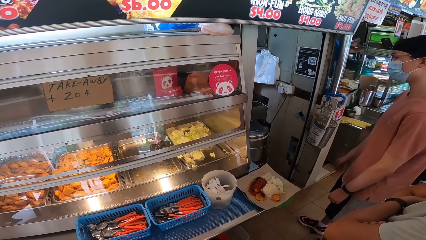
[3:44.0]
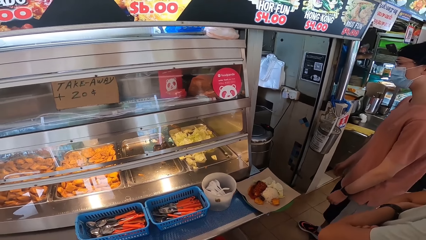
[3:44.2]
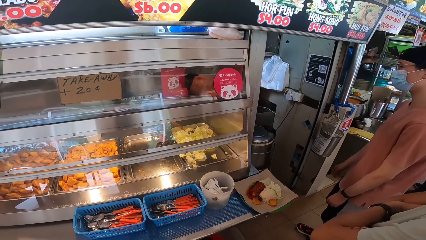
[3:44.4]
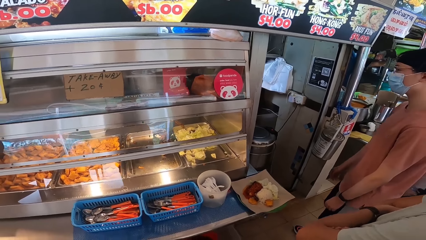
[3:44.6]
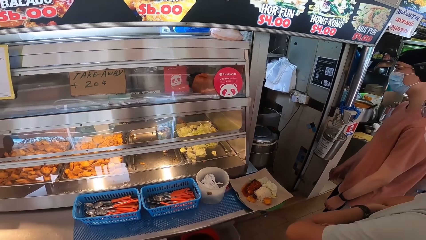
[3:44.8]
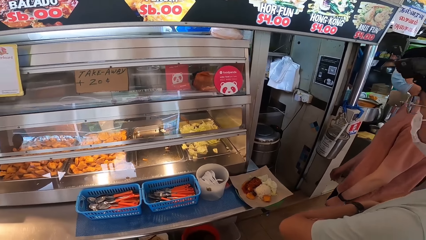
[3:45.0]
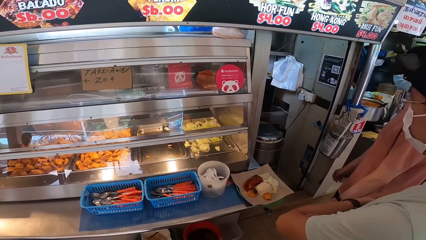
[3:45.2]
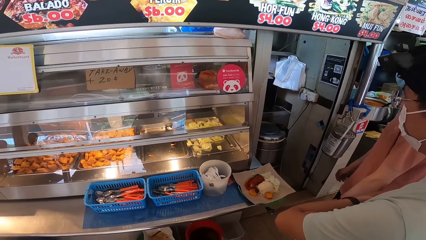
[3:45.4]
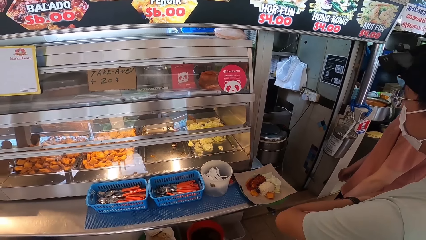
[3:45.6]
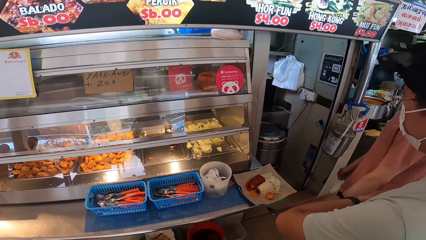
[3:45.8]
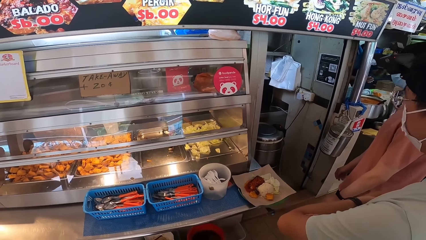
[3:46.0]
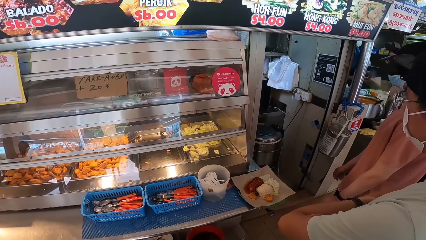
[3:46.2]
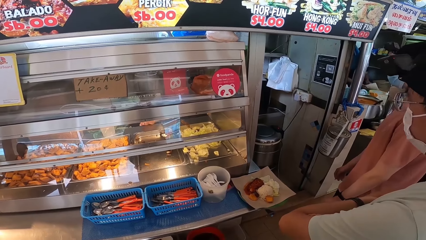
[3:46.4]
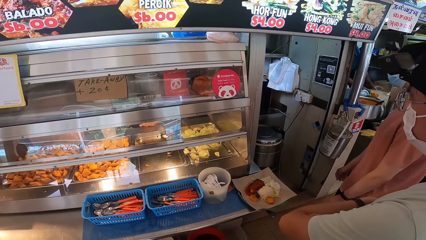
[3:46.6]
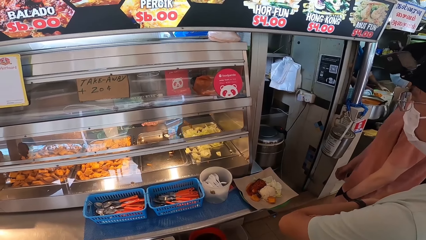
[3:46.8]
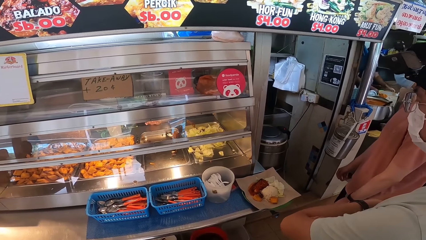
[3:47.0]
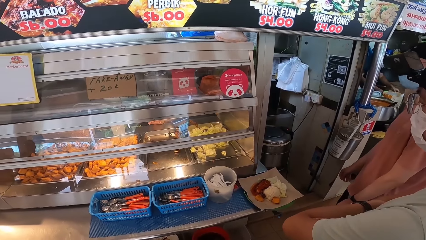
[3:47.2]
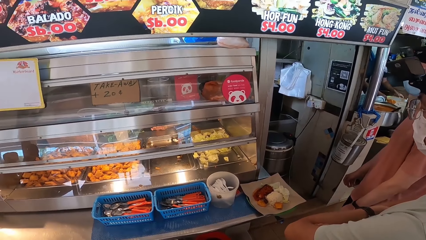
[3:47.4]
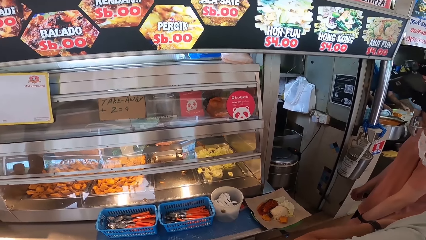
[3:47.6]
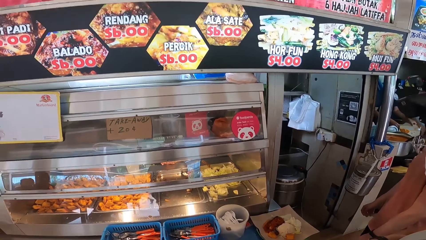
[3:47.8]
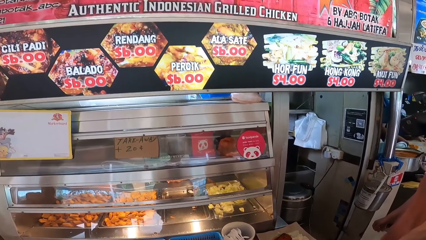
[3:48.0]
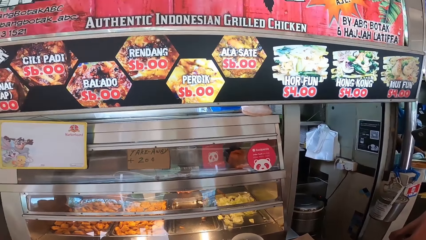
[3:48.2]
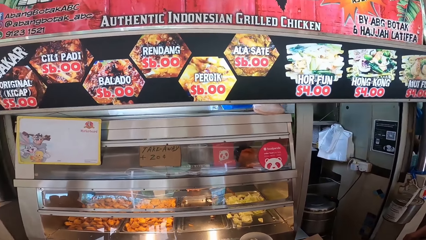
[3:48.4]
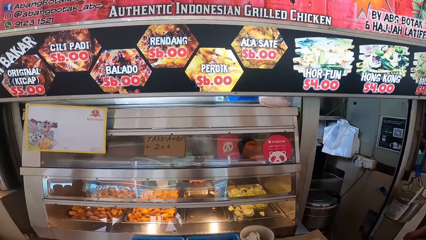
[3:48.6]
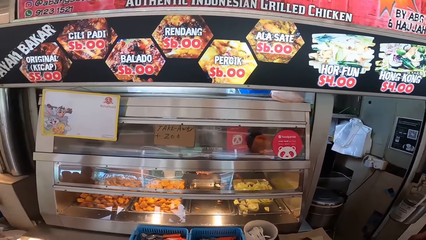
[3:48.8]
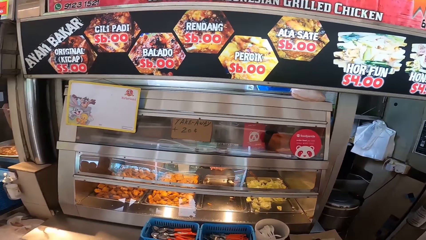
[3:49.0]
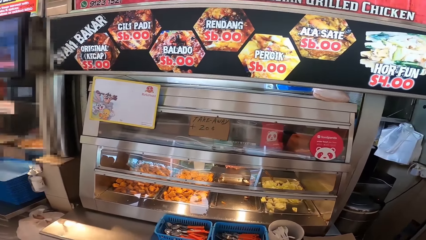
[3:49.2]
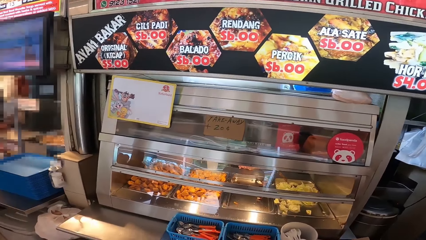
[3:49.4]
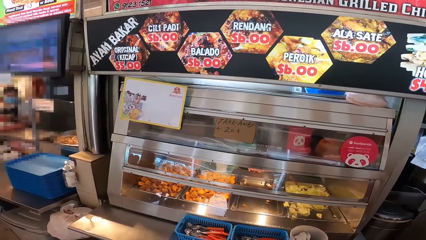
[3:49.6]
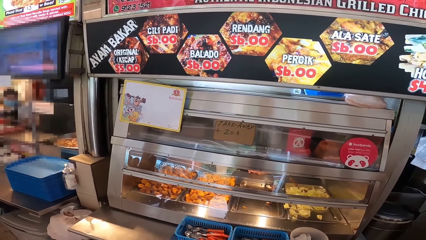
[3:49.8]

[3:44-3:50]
The camera wearer looks around.

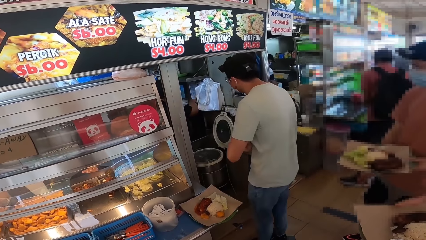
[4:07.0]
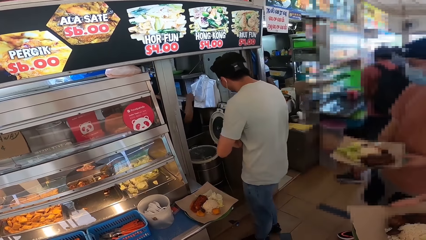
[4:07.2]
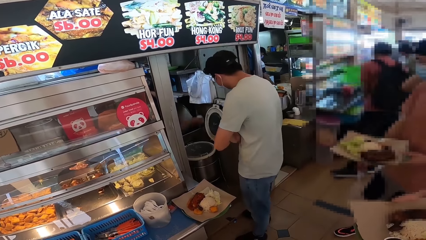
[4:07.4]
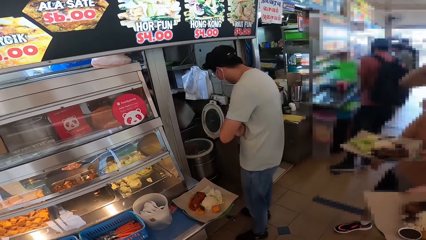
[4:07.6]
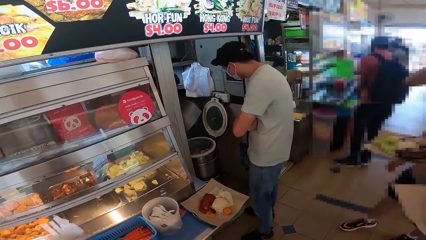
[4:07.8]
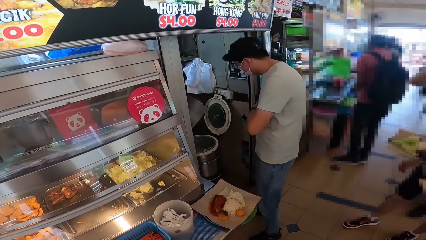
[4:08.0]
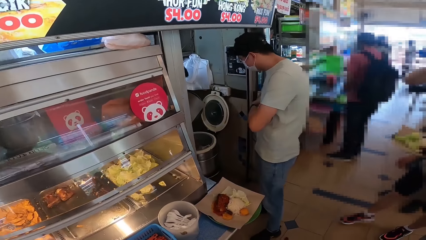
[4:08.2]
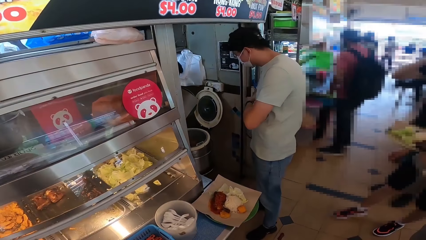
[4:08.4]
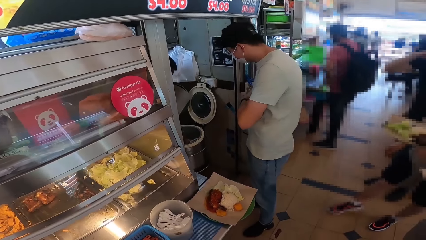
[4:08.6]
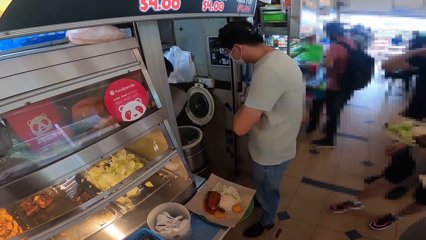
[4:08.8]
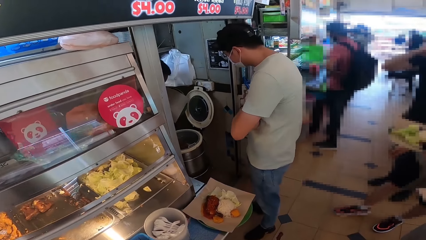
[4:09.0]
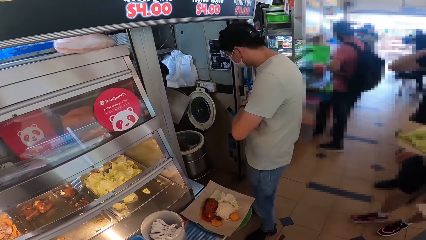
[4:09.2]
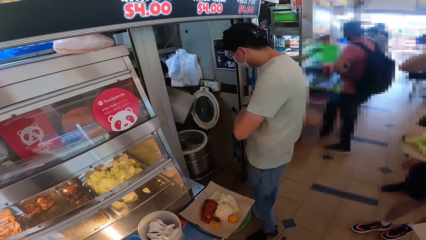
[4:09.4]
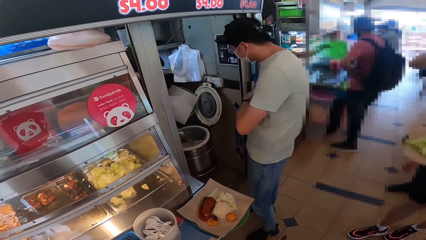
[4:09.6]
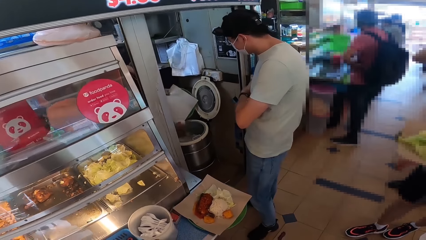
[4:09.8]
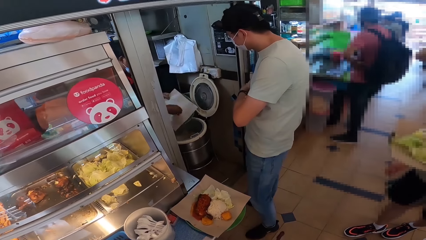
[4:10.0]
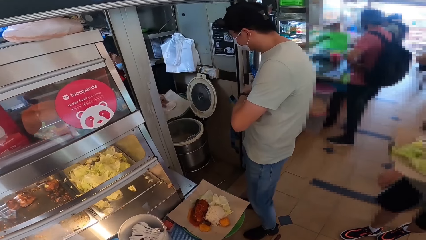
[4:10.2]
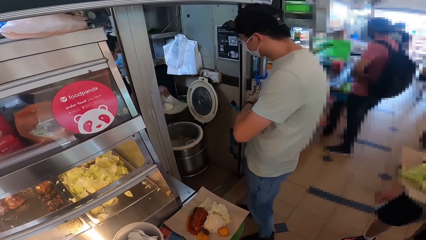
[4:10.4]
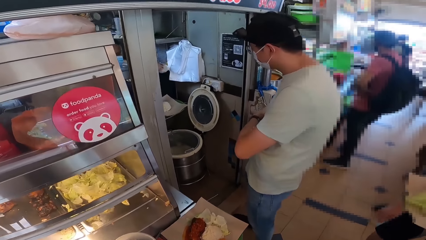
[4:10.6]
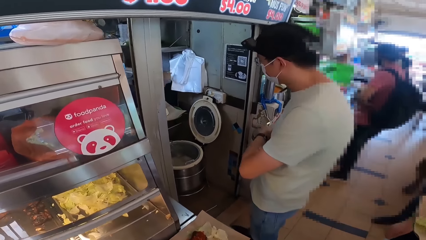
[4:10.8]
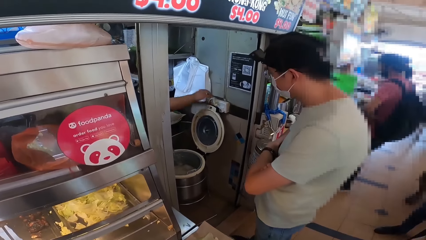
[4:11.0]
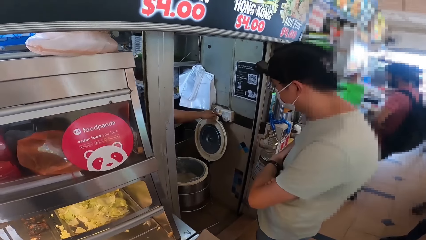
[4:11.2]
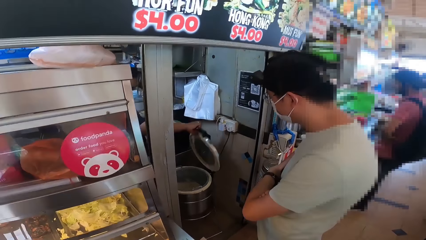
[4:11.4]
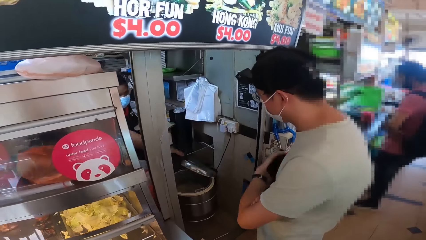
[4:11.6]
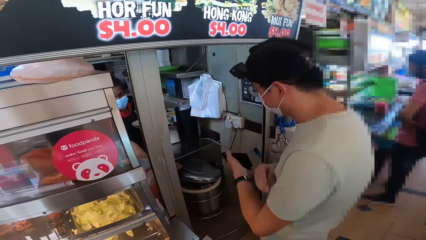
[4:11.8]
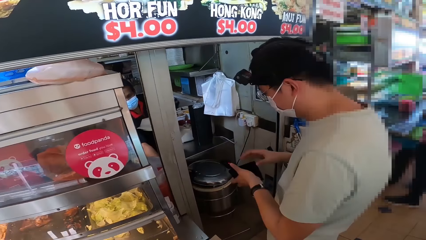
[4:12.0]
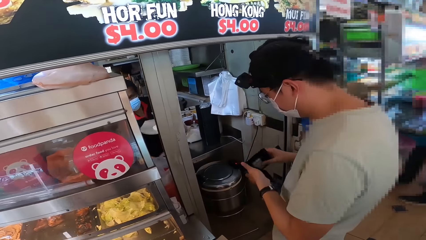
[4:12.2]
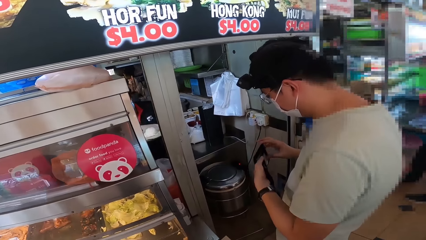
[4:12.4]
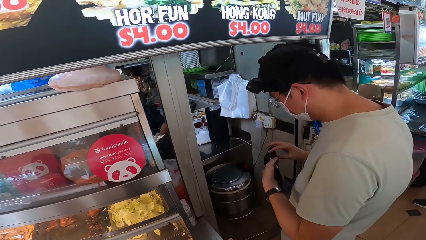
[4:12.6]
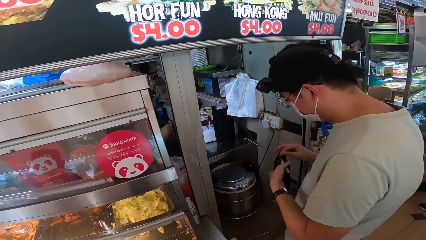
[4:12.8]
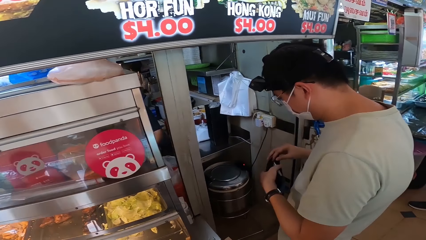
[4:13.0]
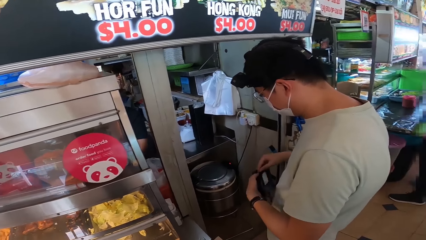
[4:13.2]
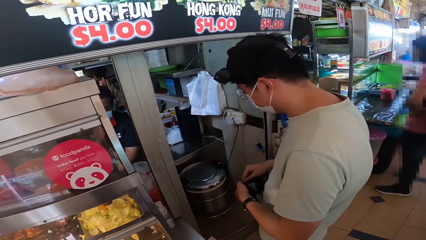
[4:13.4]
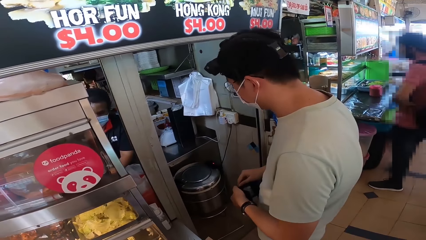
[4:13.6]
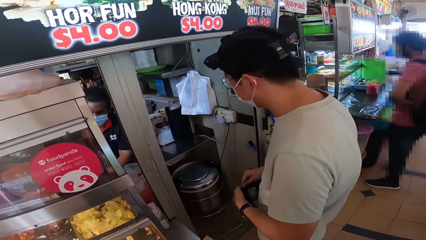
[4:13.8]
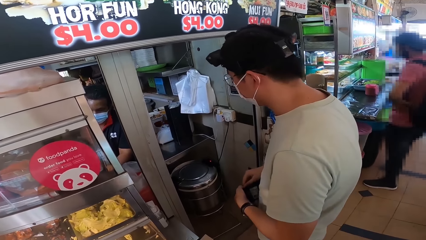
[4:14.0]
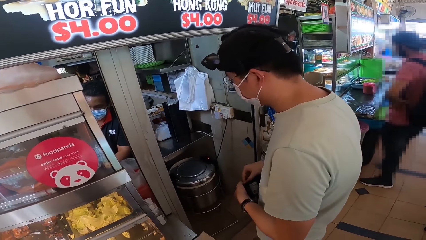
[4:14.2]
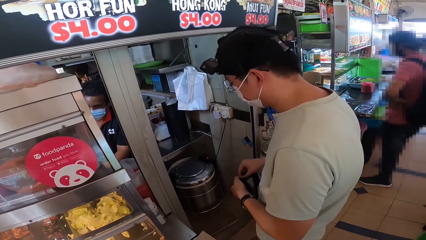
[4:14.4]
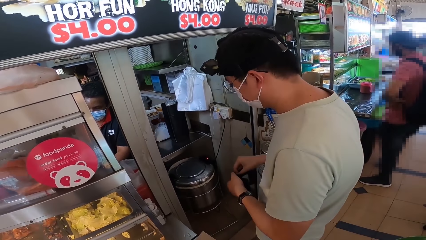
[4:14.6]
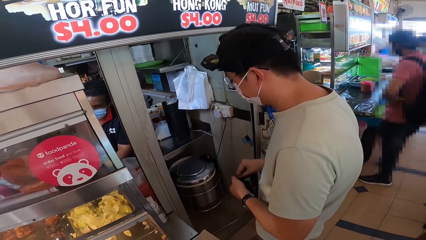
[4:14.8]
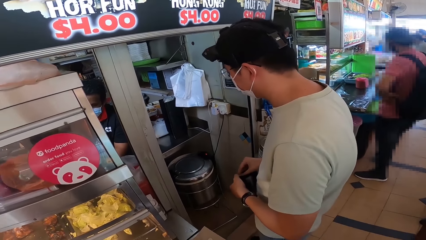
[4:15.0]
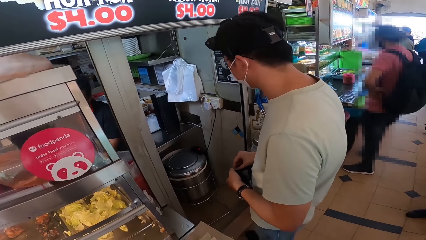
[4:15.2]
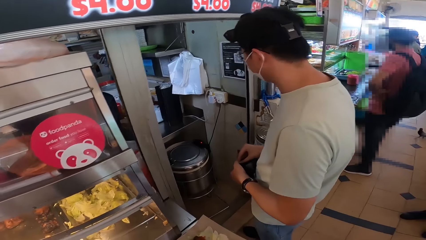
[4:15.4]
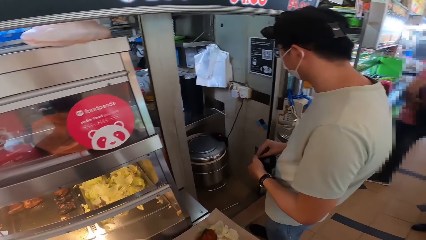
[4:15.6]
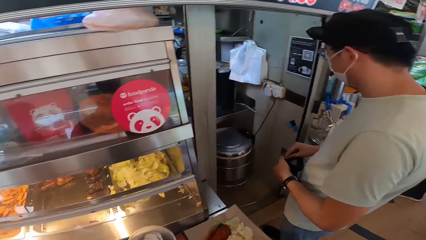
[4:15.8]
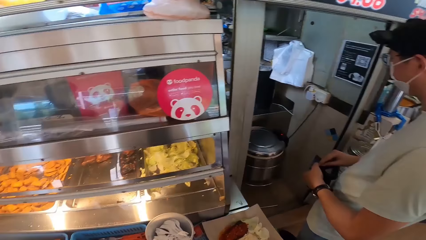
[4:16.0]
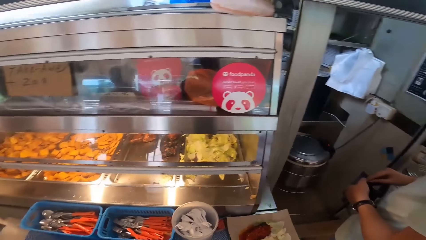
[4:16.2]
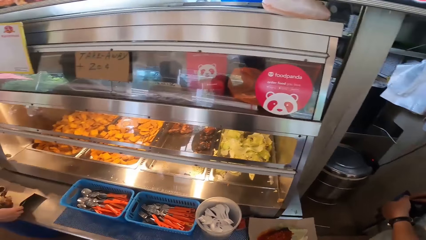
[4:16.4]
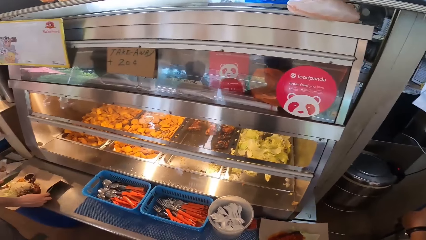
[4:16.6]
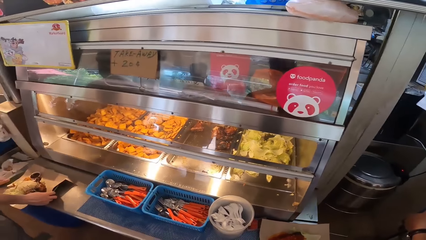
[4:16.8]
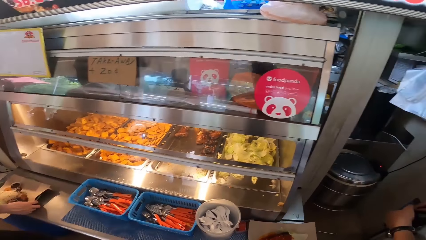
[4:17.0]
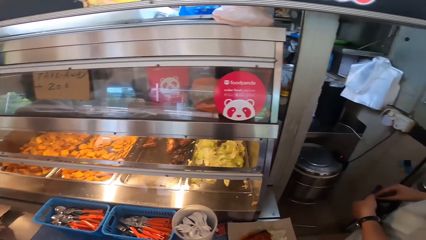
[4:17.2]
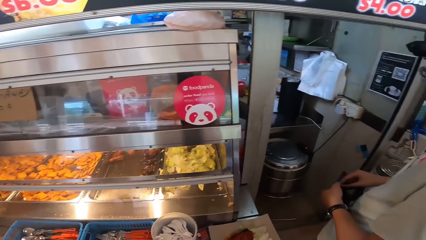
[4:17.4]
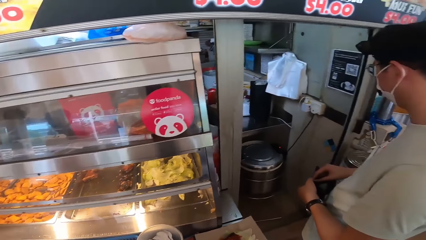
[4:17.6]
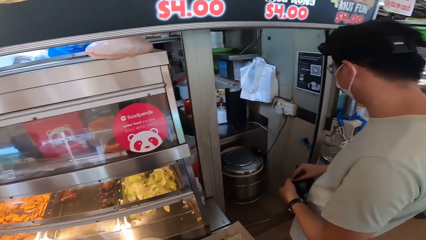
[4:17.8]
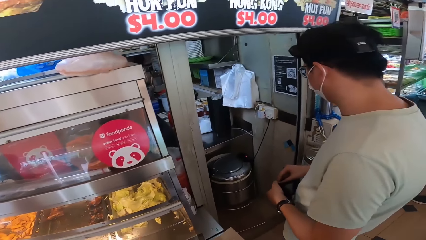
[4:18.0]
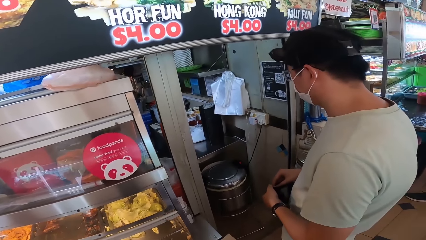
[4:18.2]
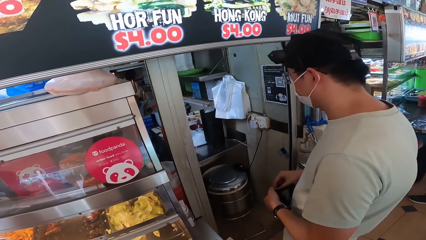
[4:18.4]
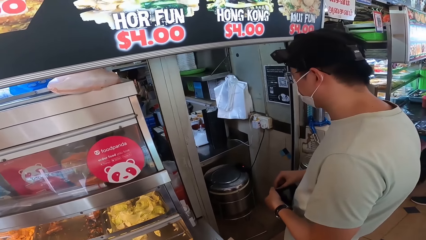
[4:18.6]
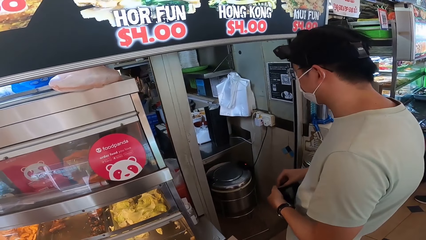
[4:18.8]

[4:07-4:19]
The camera wearer moves to the counter. A person opens the wallet. The camera wearer looks around.
